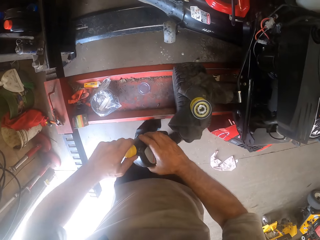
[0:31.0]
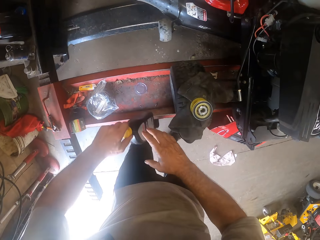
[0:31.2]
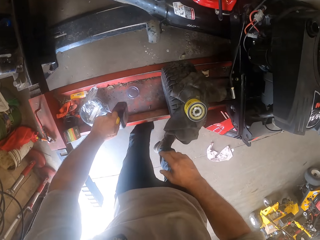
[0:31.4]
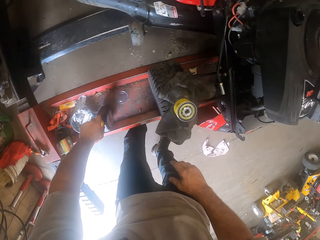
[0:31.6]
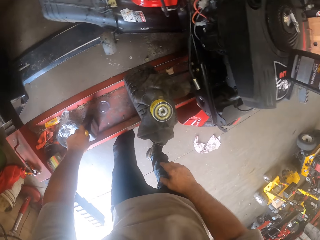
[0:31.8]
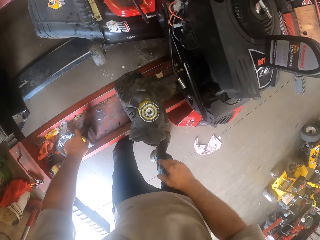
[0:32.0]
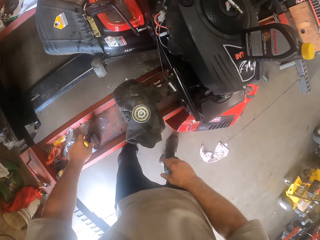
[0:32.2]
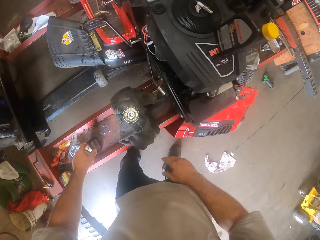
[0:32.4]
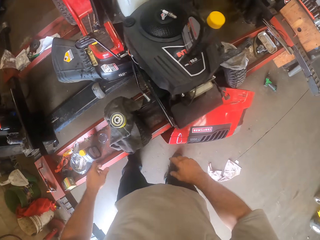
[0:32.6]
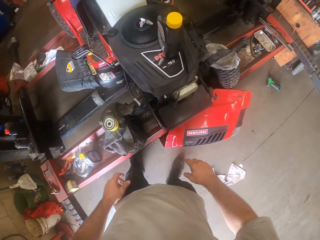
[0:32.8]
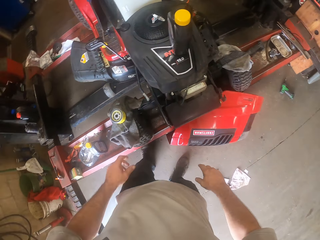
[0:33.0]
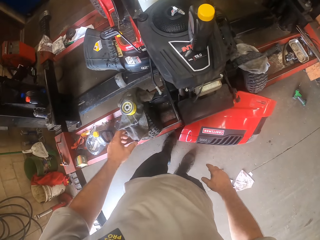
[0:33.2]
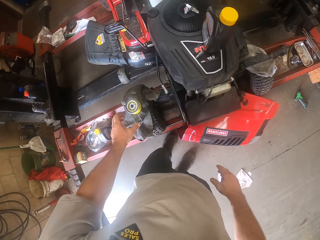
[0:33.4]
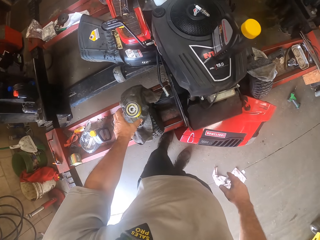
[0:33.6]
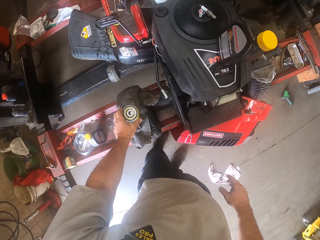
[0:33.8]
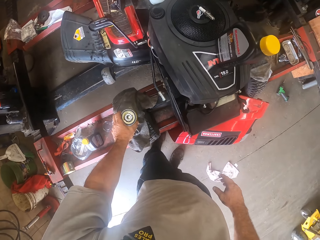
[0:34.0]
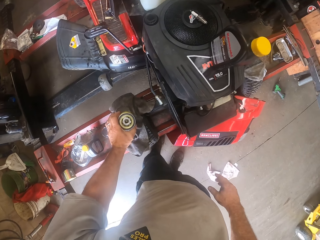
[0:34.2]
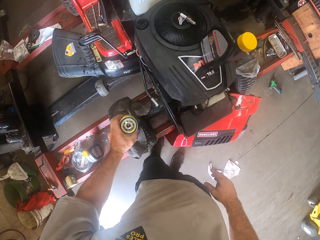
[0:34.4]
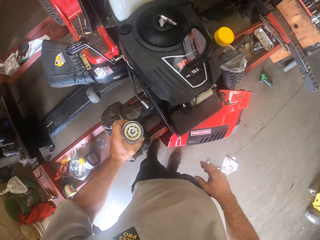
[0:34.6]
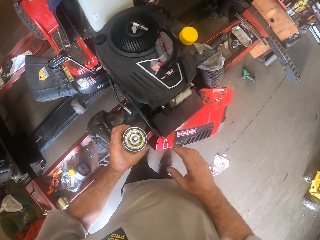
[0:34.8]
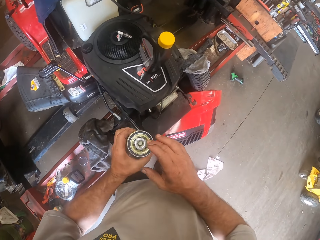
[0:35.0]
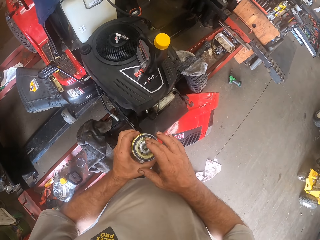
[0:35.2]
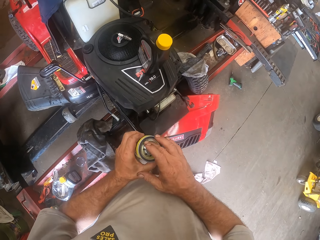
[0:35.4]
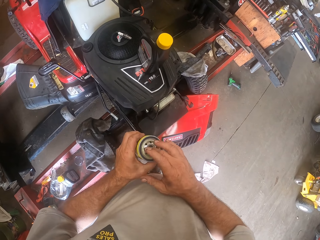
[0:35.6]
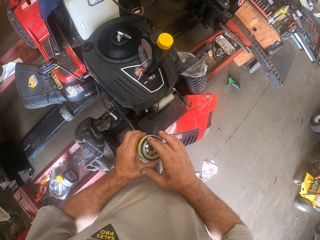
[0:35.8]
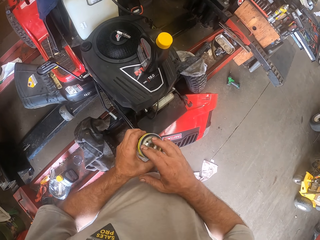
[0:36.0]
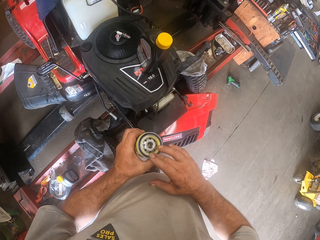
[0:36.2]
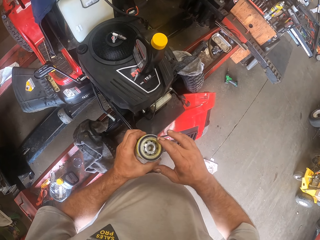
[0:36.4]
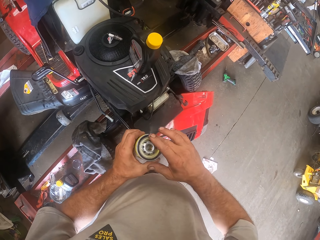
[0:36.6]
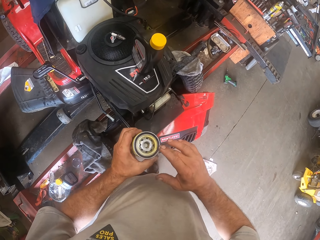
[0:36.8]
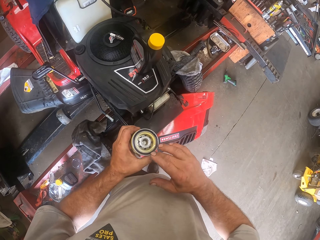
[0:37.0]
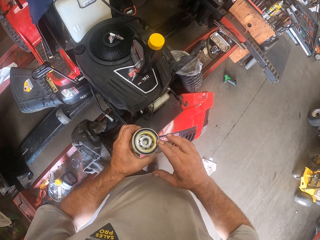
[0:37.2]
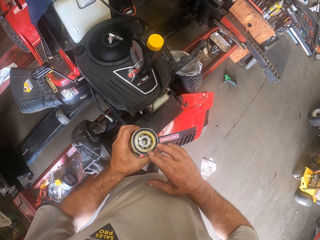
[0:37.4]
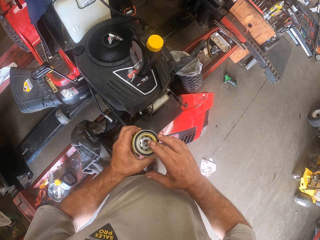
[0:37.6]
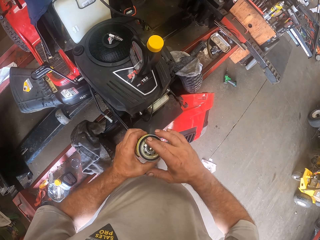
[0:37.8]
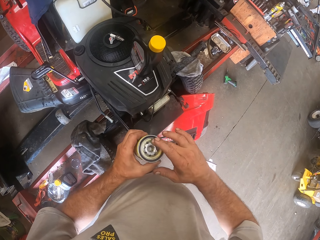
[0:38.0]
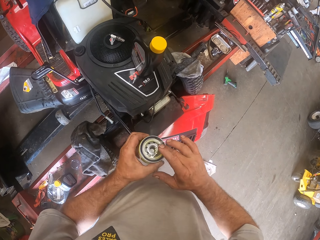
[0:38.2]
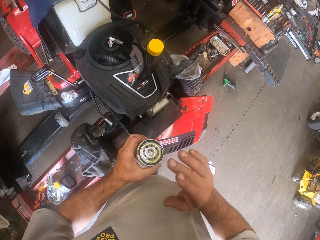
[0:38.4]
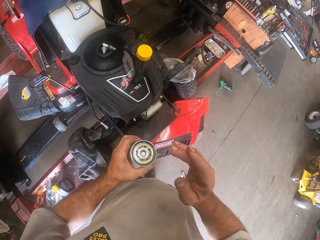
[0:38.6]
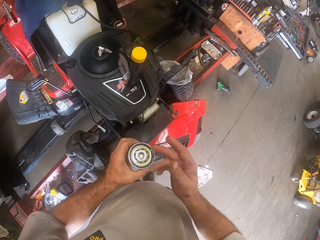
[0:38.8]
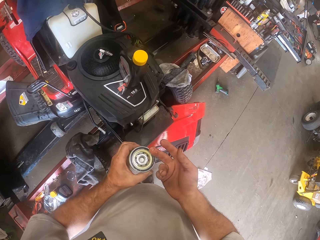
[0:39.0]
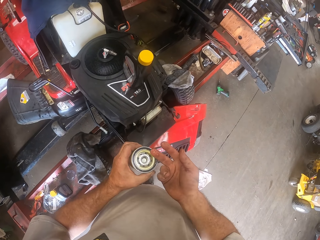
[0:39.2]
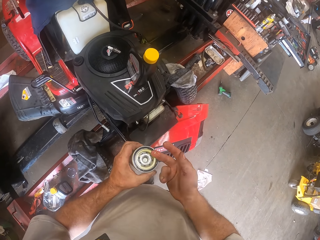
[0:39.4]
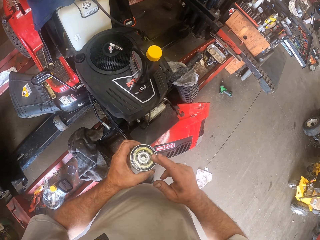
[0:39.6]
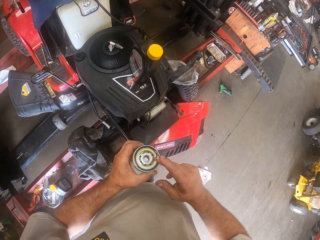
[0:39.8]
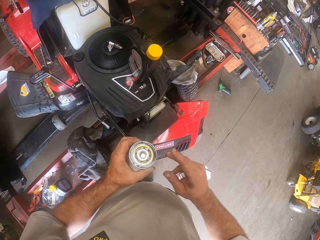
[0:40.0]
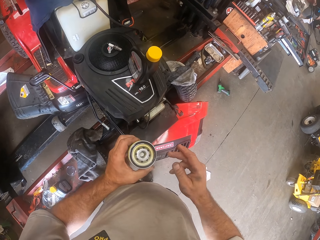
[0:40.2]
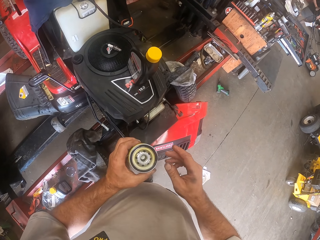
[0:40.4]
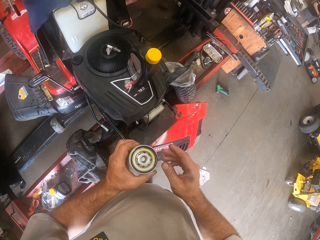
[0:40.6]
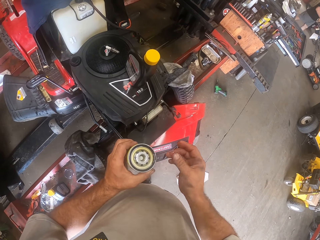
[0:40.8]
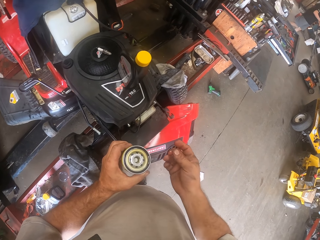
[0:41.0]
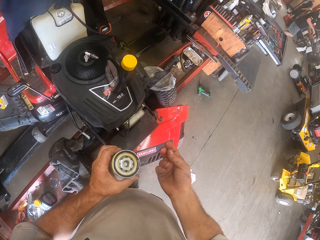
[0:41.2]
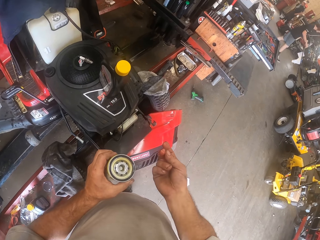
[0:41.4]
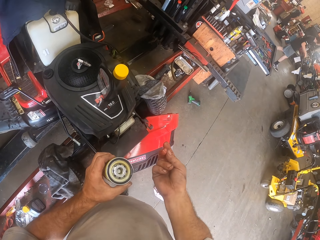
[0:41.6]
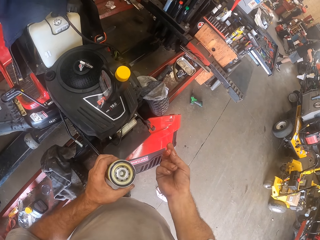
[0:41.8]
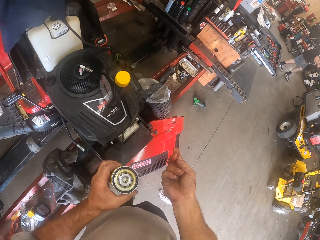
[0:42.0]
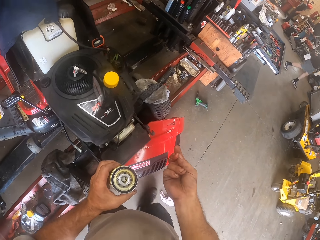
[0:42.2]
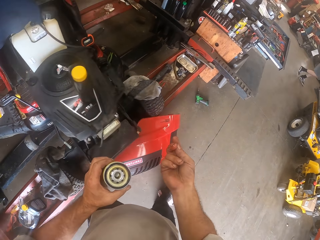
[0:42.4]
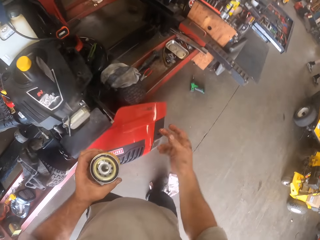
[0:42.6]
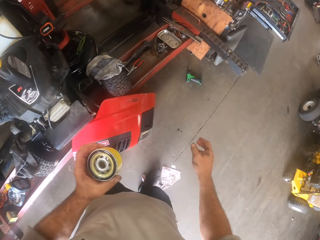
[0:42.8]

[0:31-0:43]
The camera wearer drops the bottle on the workbench. He picks the can on the workbench with his left hand. He shakes the can on his left hand. He rubs the oil on the can with his right hand. He wipes his right hand on the brim of the can. A person walks in the workshop.

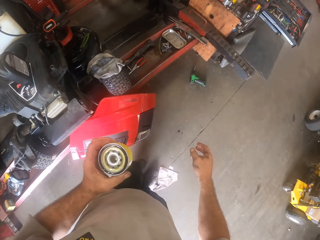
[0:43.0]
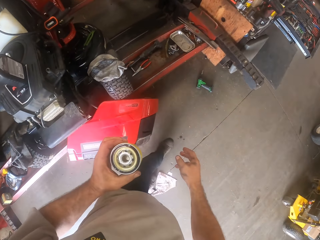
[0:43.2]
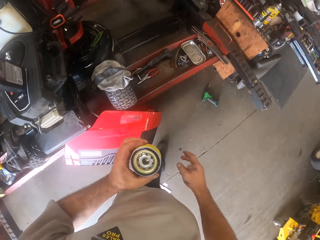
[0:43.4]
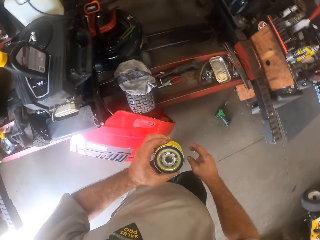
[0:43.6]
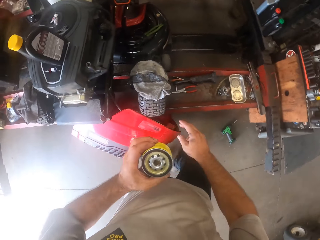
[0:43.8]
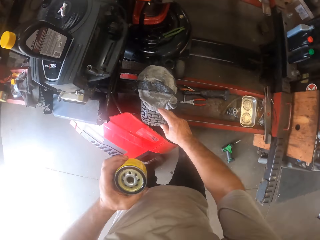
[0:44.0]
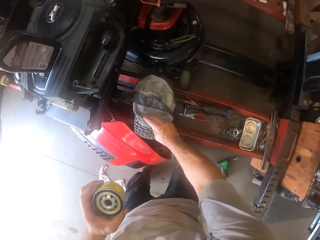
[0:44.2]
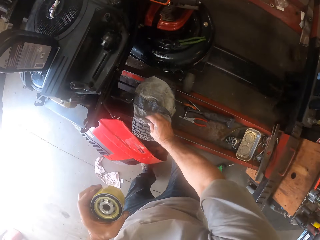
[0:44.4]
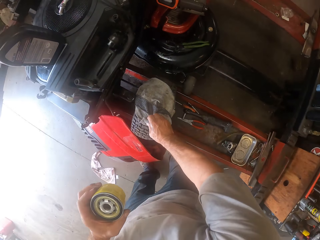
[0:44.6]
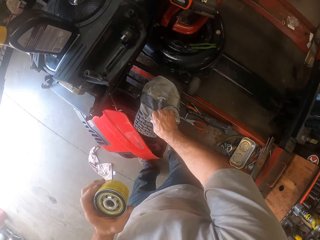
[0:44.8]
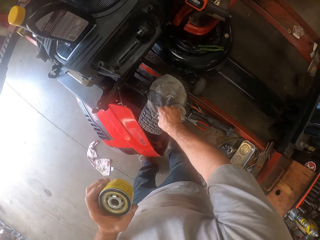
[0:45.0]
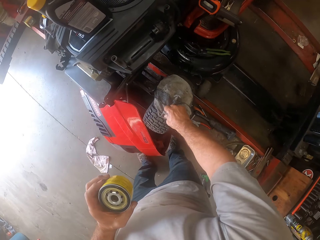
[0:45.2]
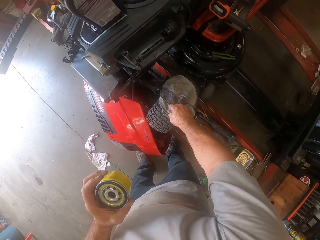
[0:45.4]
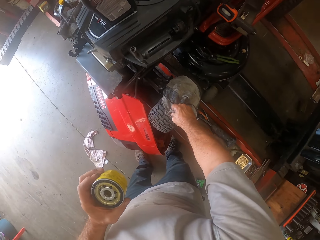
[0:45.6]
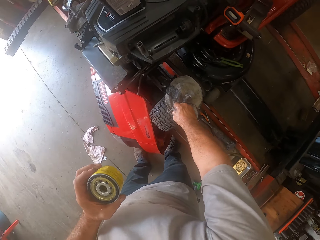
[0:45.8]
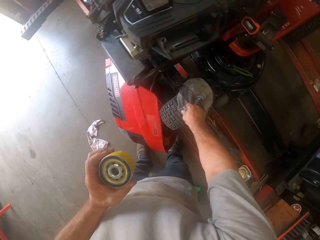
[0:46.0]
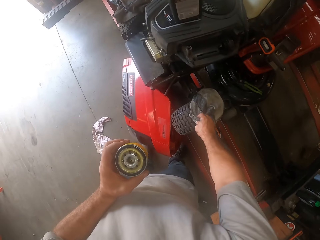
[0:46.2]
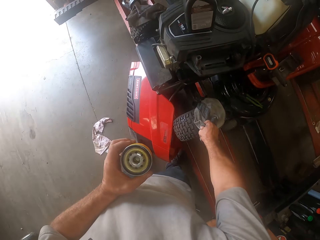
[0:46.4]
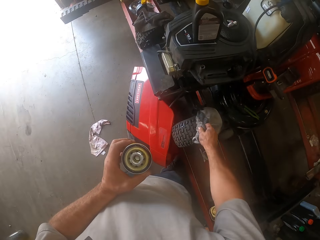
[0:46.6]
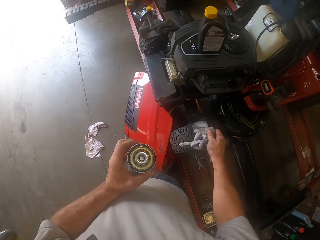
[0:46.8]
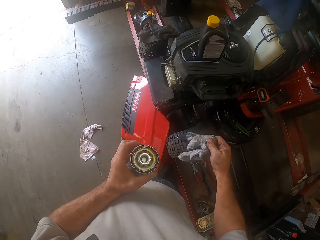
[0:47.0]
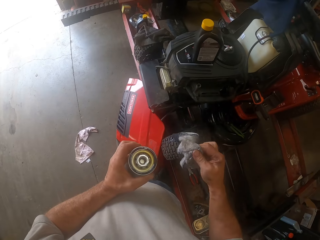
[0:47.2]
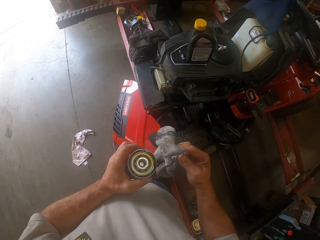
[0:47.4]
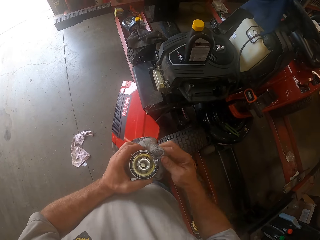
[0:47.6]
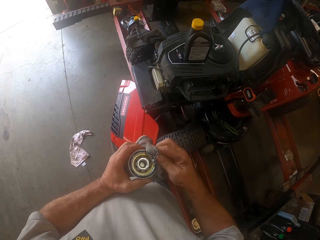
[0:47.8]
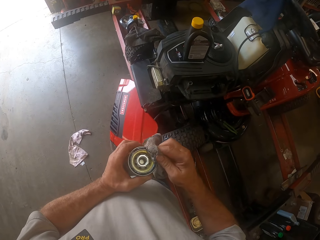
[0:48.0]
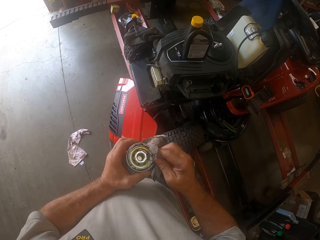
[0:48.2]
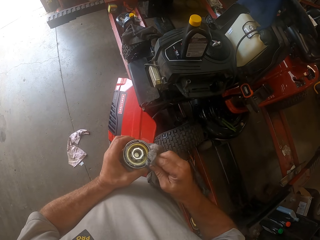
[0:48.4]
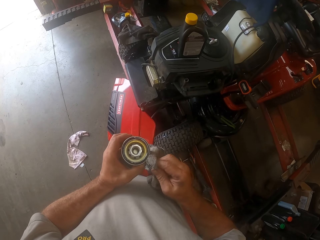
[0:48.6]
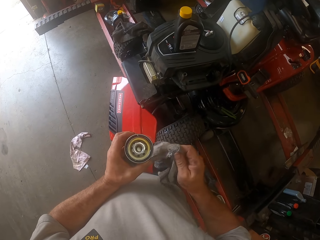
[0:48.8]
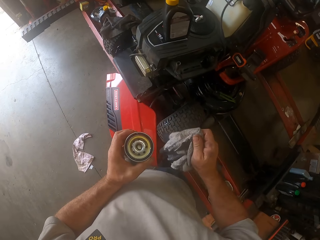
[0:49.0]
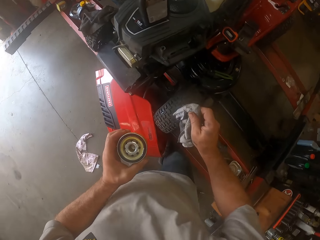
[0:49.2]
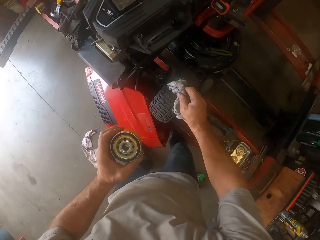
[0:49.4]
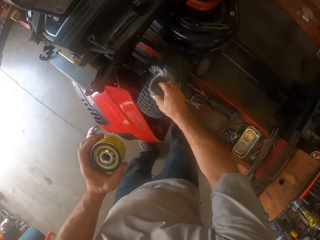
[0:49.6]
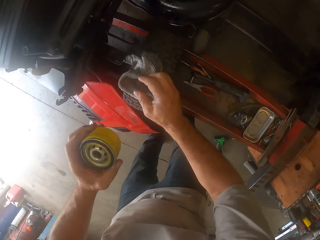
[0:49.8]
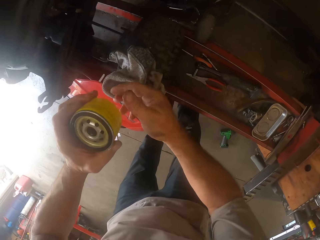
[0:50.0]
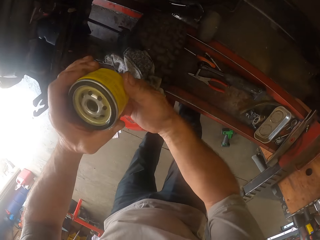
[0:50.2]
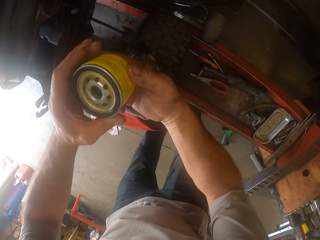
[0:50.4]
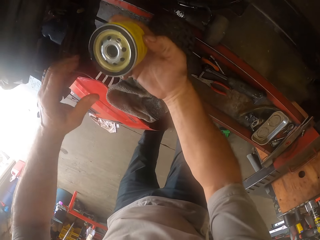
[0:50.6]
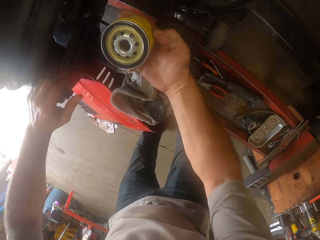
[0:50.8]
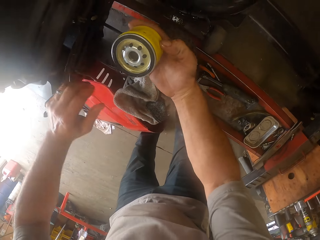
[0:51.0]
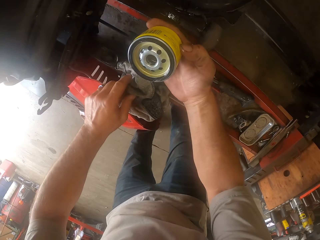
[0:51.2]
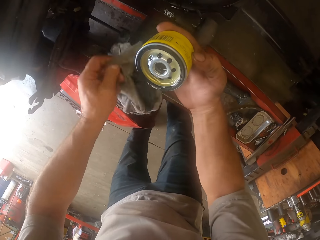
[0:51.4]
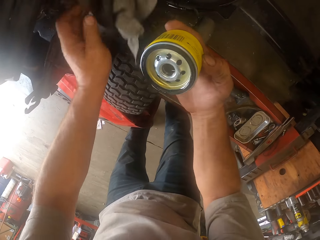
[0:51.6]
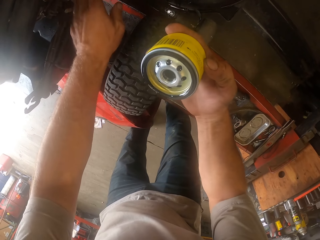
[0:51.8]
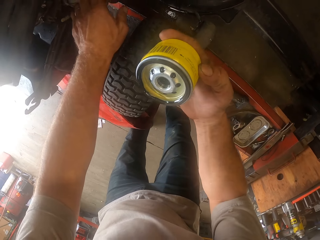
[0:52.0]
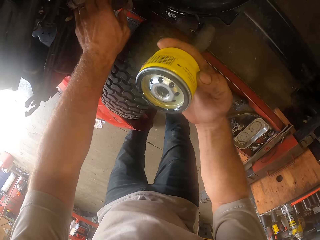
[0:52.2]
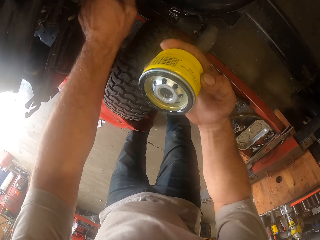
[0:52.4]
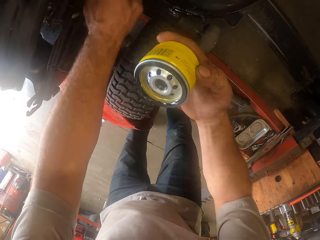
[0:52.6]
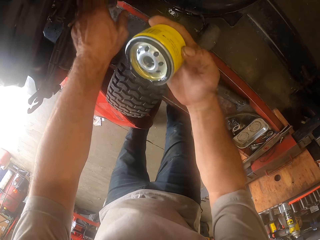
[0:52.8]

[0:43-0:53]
The camera wearer walks in the workshop. He wipes his hand on a cloth on the workbench. He picks the cloth on the workbench with his right hand. He cleans the brim of the can with the cloth. He drops the cloth on the mower. He switches the can to his right hand. He picks the cloth and moves the cloth on the mower with his left hand.
